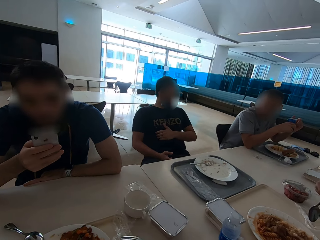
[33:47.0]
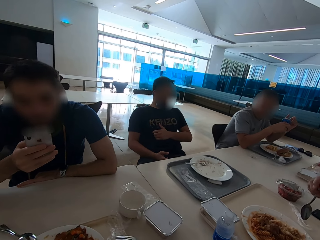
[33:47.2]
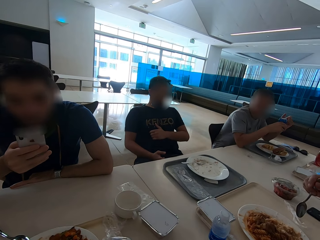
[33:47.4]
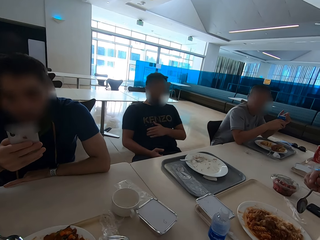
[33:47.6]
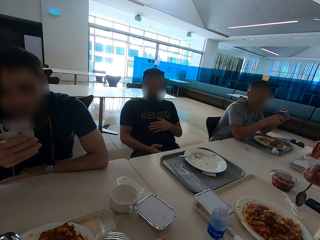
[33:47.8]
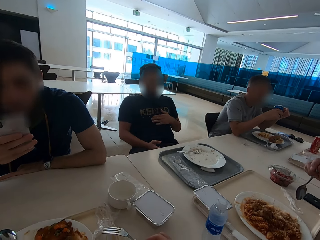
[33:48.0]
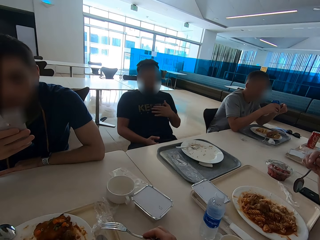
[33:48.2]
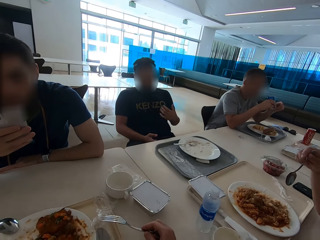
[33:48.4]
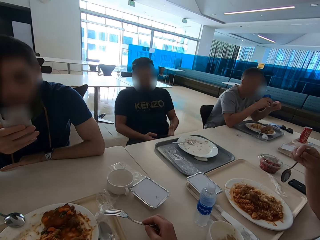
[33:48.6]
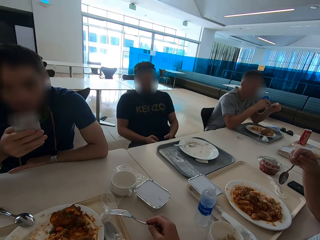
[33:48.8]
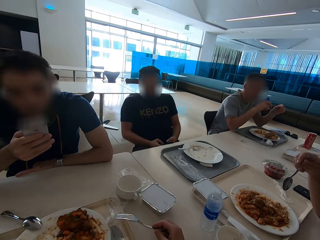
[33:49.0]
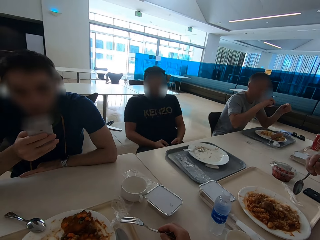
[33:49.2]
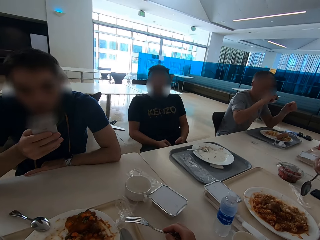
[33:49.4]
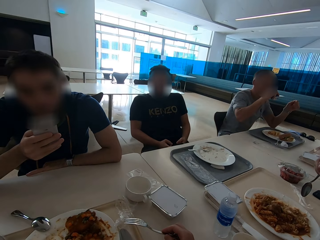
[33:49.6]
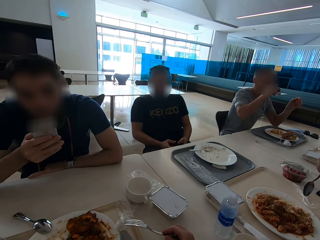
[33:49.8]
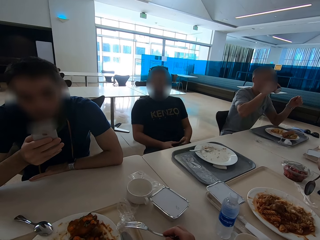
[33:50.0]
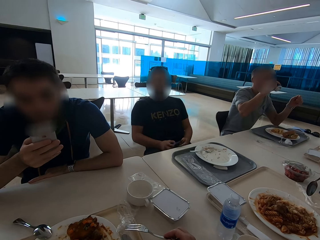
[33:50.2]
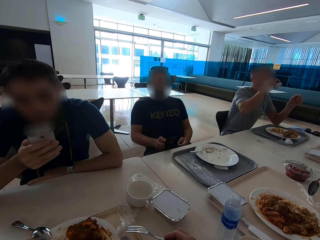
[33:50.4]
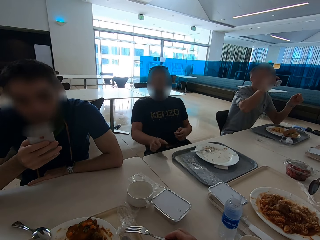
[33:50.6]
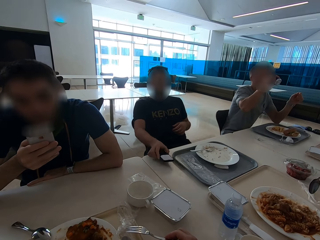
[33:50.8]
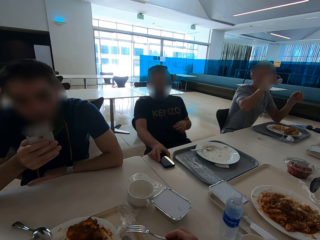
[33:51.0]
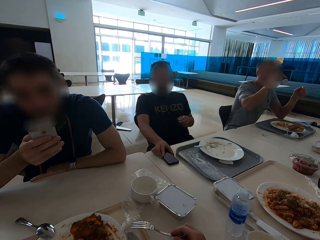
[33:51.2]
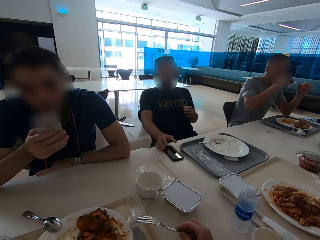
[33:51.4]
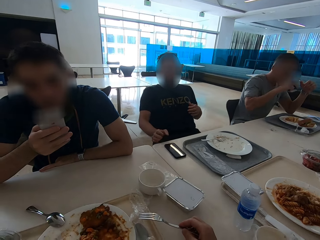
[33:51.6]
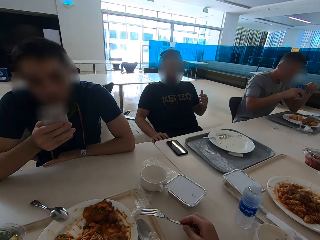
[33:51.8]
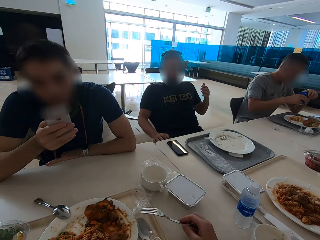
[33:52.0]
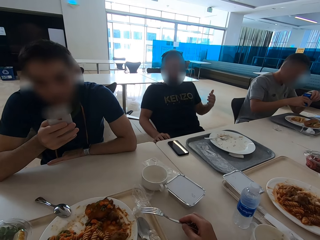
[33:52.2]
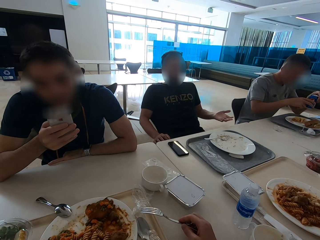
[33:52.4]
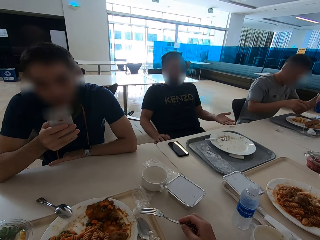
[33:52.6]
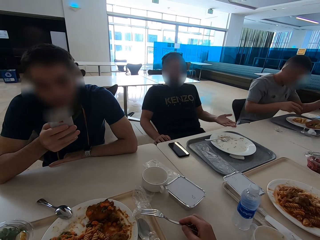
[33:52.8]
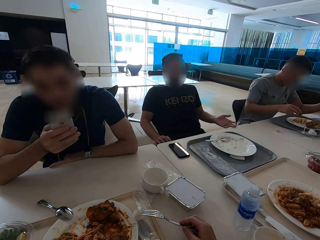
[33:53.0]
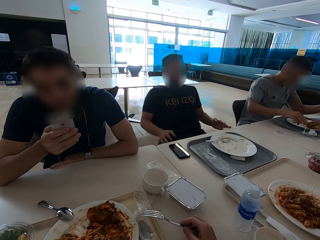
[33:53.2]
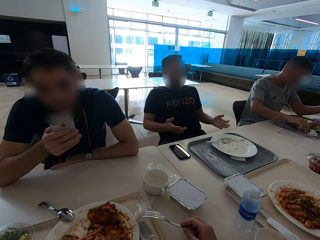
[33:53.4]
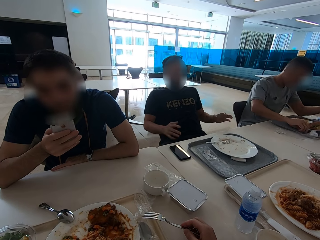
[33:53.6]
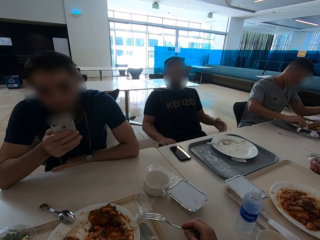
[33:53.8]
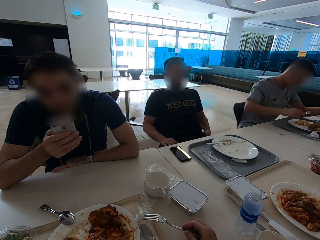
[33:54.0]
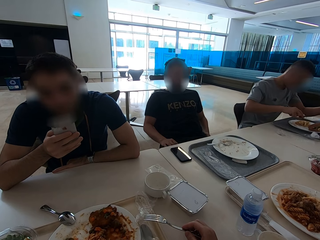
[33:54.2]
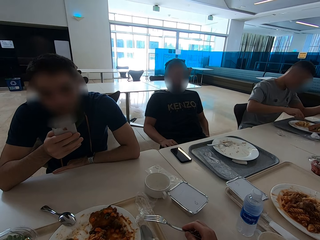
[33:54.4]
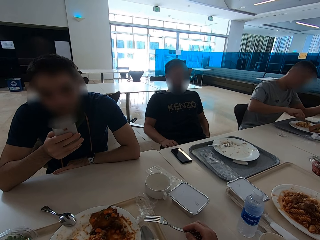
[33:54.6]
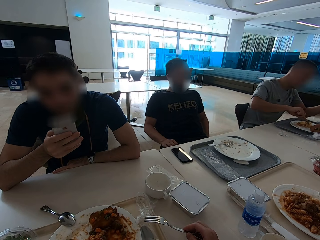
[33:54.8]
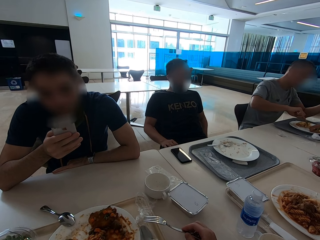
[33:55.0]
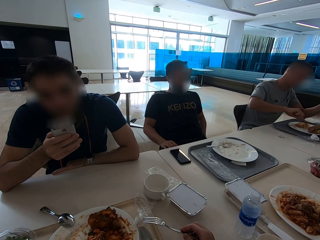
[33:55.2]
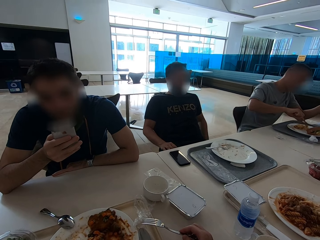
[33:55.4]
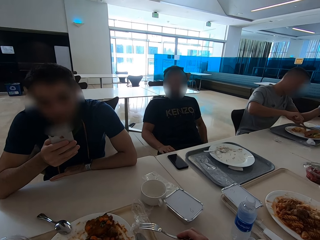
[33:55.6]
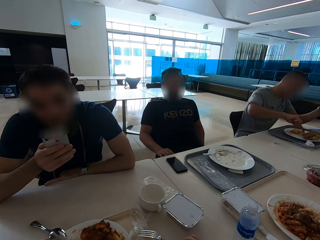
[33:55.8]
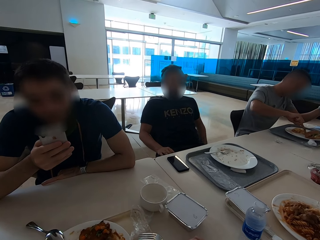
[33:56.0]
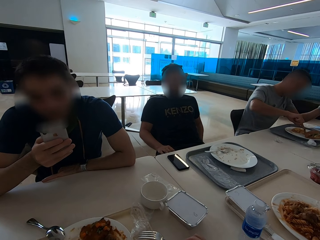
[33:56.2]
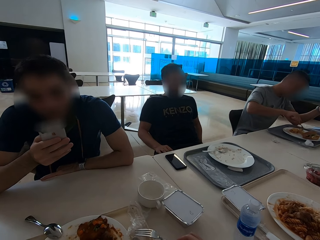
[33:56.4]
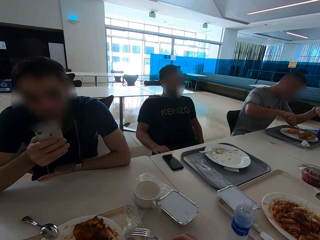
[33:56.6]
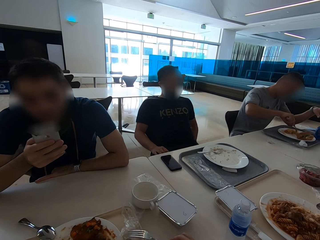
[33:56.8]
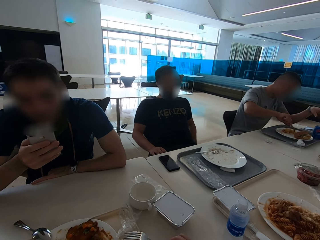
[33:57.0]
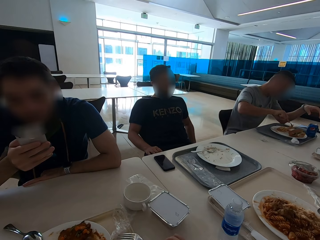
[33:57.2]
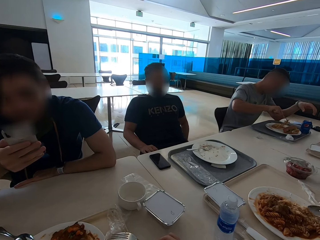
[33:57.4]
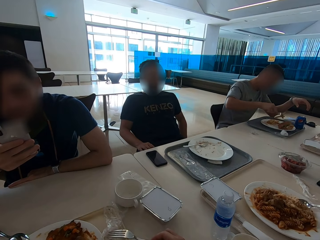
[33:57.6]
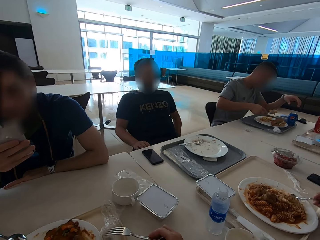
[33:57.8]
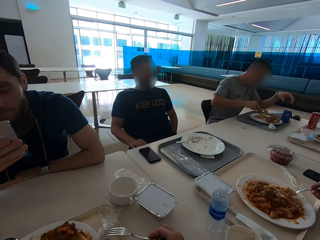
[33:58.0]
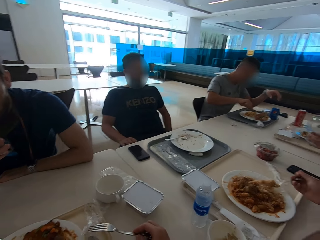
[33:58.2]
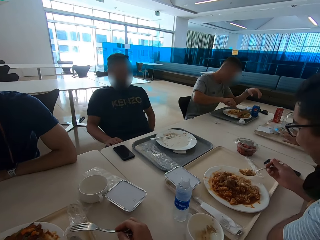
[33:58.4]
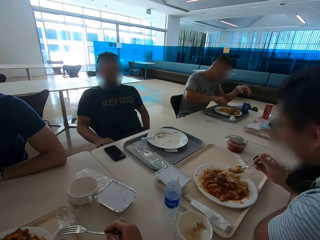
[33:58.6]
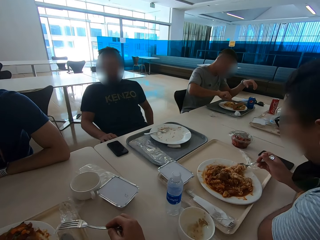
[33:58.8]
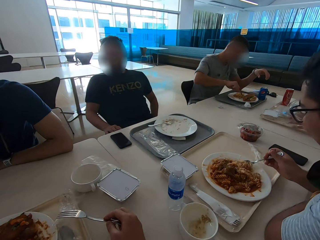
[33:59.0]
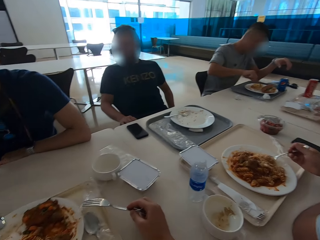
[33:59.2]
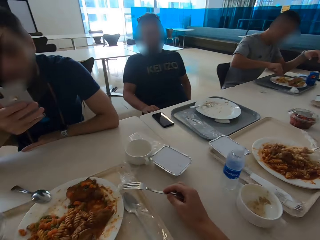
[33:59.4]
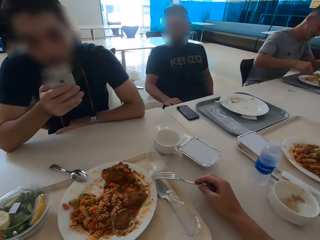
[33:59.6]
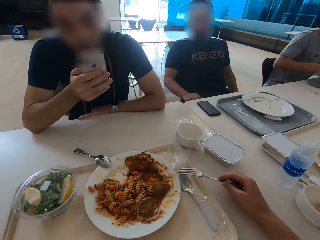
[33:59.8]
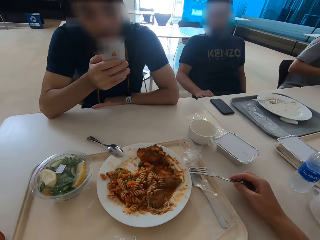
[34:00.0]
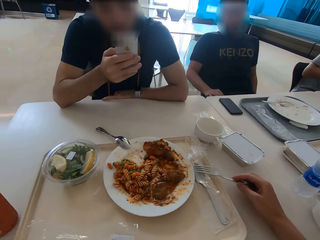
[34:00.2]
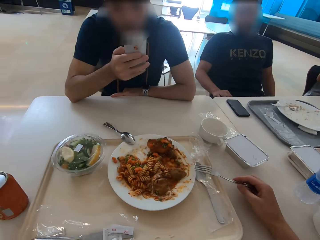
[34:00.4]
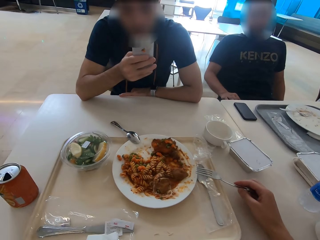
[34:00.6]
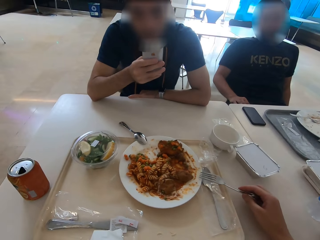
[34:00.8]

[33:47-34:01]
A man rubs his stomach. Another man drinks soda. The first man puts a phone on the table and speaks with gestures. The other man eats. A third man eats.

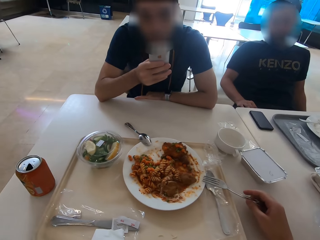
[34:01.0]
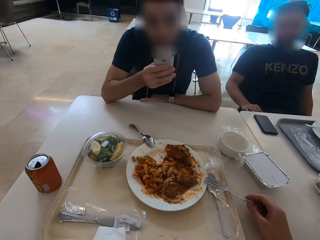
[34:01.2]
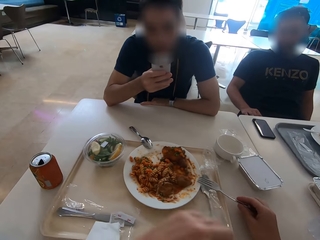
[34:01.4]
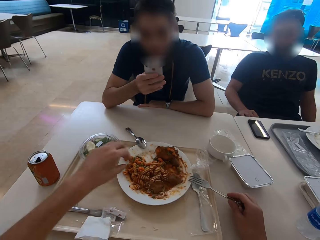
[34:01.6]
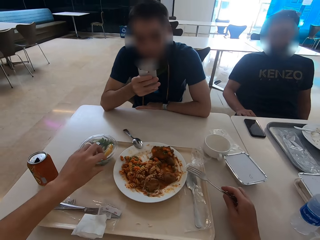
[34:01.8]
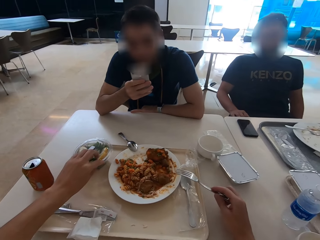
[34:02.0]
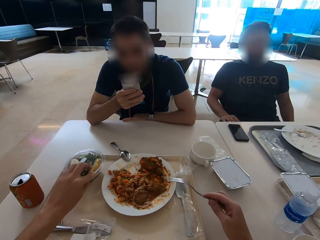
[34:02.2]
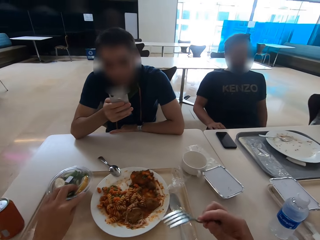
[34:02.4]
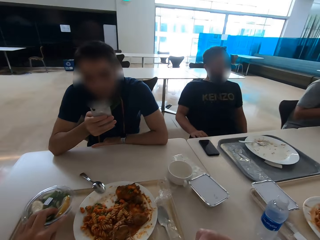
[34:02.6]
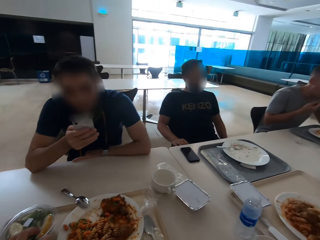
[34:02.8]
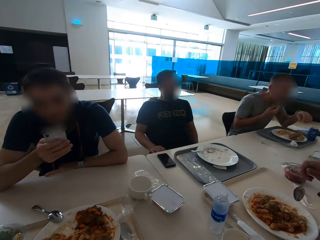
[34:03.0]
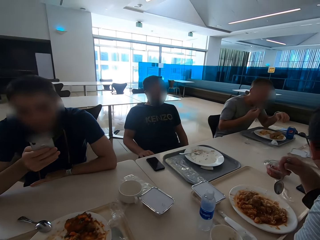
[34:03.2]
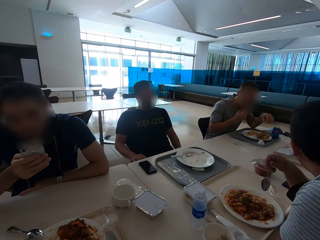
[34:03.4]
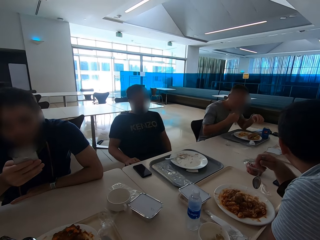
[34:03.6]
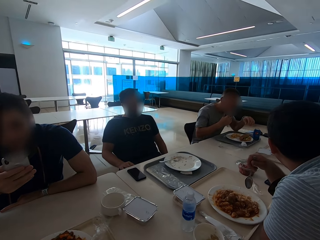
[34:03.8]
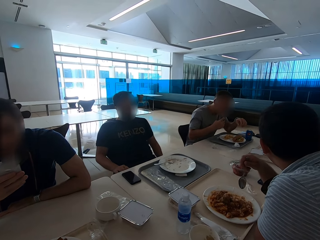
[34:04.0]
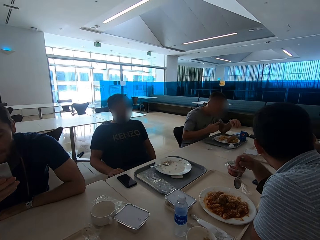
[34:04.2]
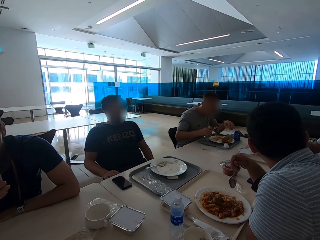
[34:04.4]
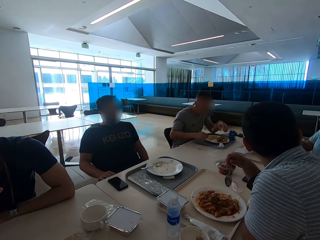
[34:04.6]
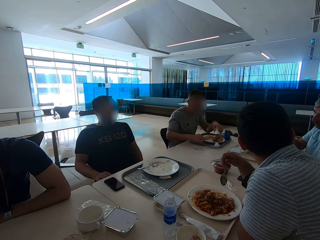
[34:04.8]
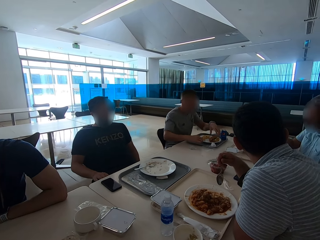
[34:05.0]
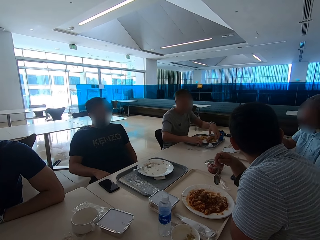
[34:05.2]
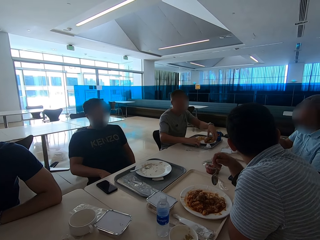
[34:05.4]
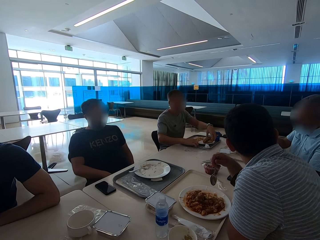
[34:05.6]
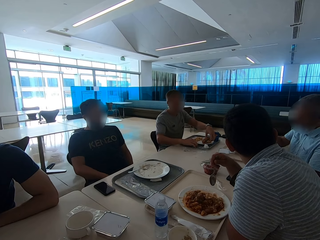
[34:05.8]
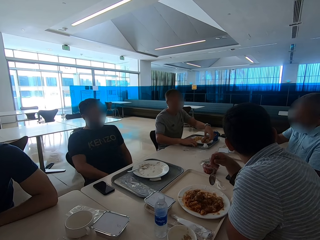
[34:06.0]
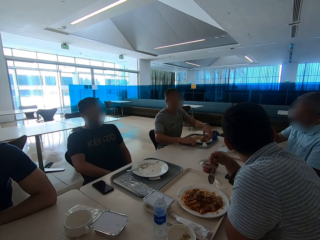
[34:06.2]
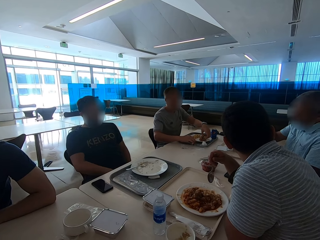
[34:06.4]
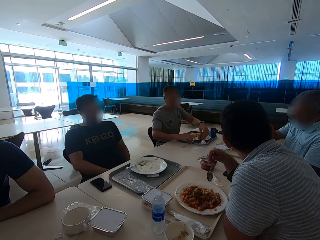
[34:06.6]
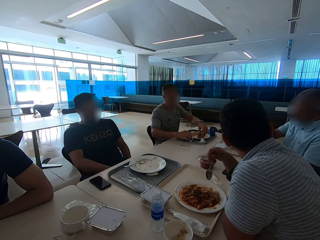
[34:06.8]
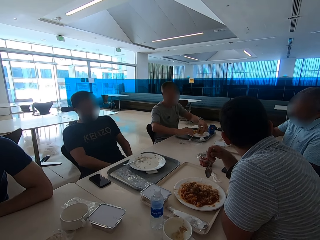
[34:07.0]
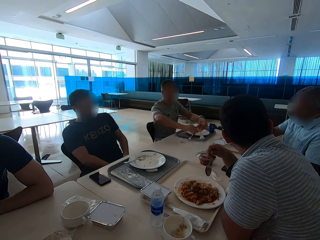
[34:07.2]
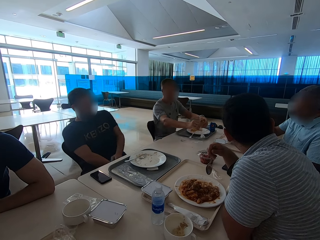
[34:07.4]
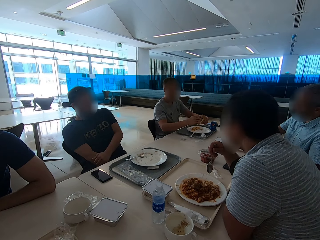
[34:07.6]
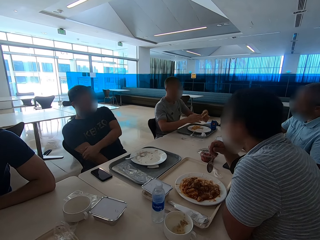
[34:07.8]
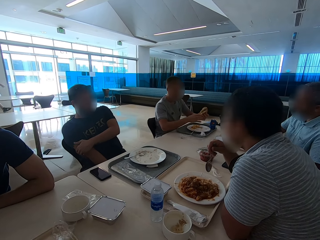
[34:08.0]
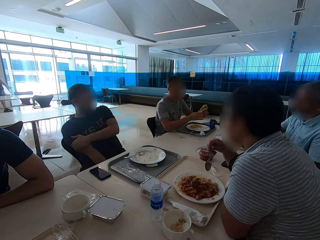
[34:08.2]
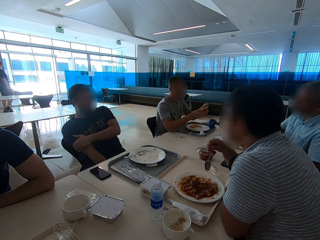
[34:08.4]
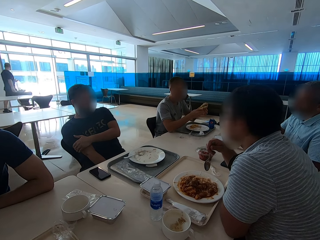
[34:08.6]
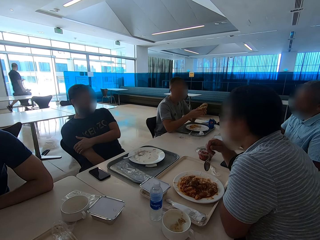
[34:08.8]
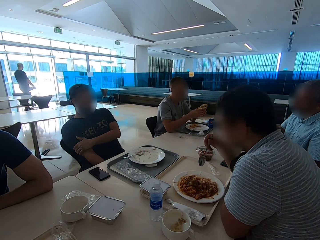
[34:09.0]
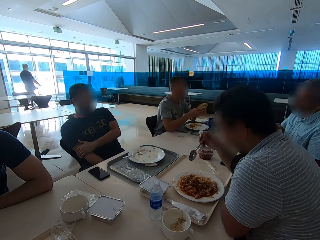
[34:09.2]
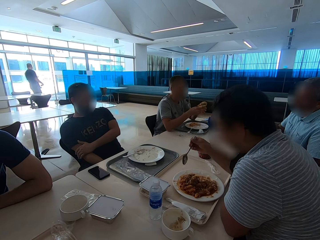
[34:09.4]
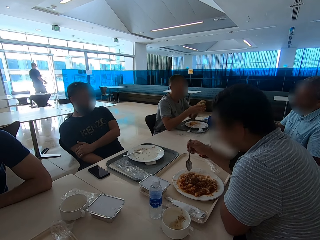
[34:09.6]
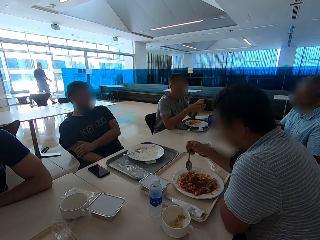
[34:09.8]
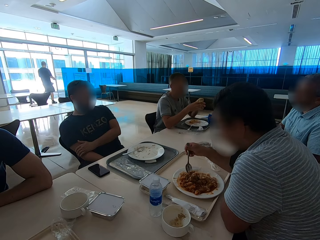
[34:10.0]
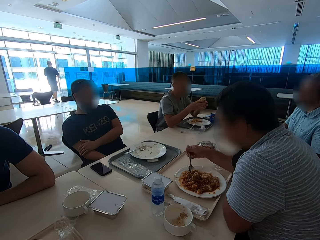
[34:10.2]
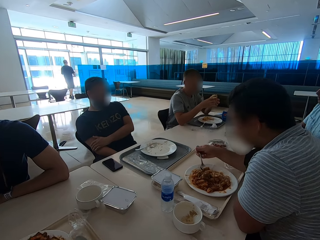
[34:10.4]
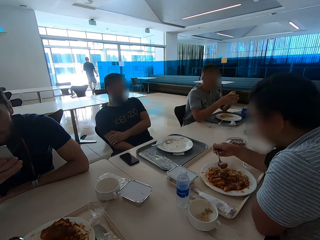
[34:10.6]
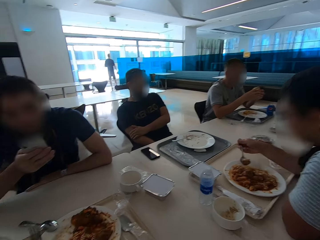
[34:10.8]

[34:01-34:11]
The camera wearer looks at a person. They hold a salad container. They look around.
